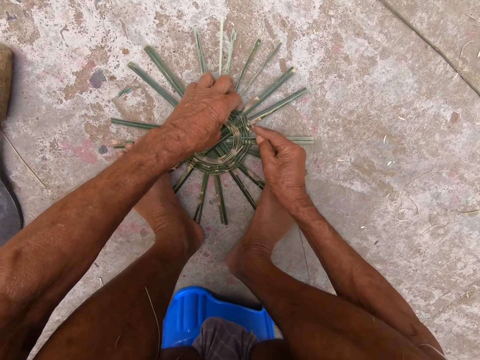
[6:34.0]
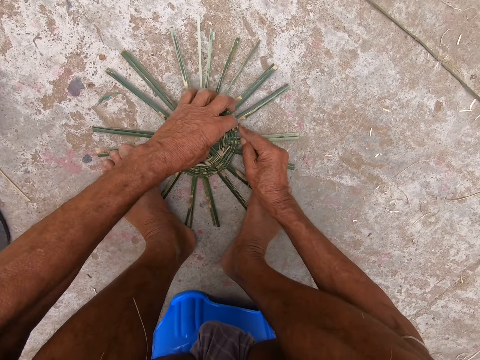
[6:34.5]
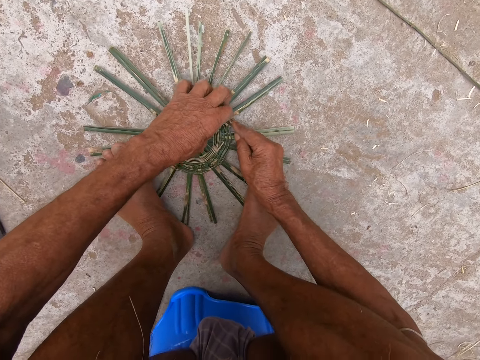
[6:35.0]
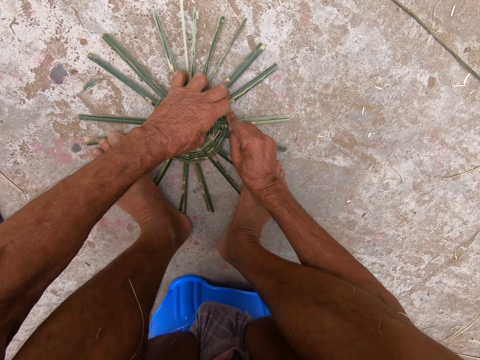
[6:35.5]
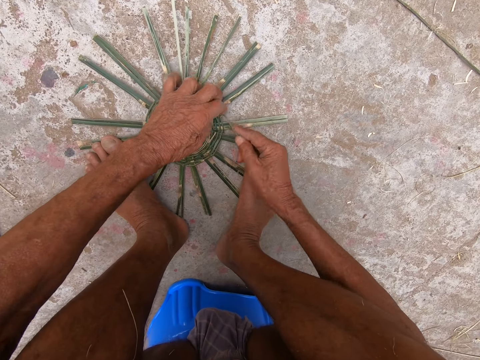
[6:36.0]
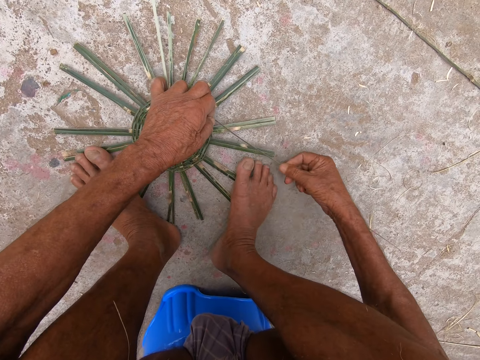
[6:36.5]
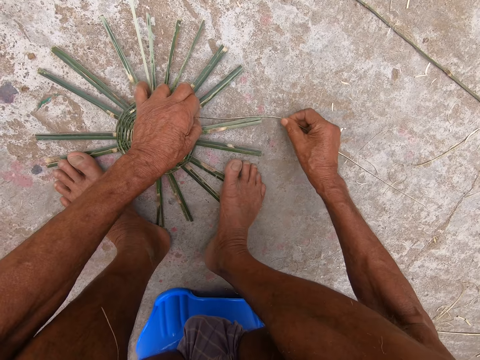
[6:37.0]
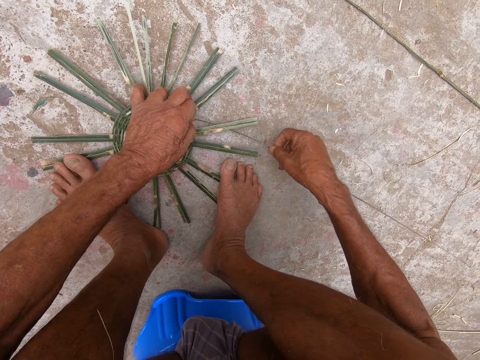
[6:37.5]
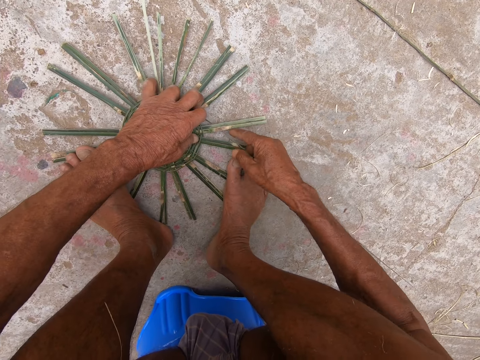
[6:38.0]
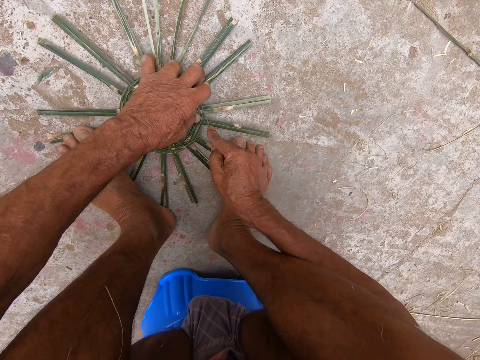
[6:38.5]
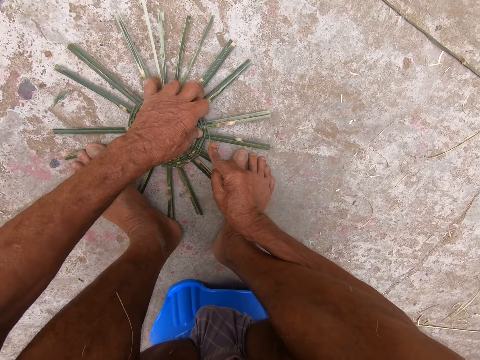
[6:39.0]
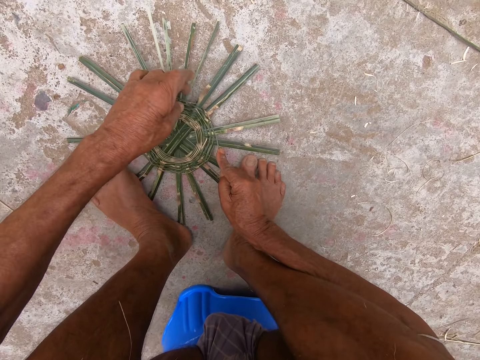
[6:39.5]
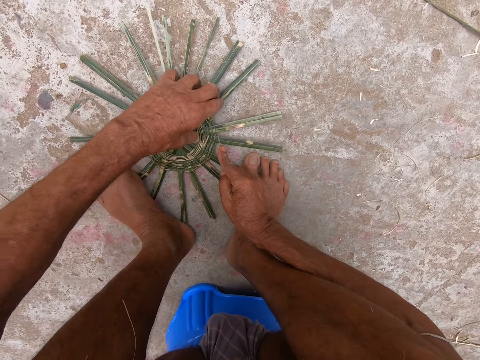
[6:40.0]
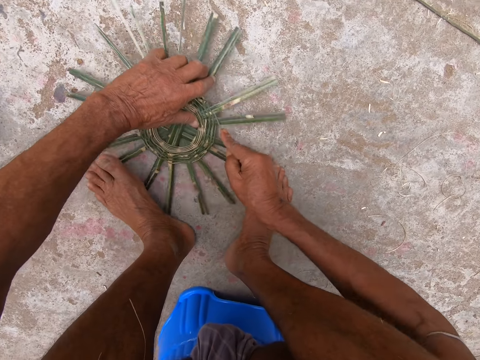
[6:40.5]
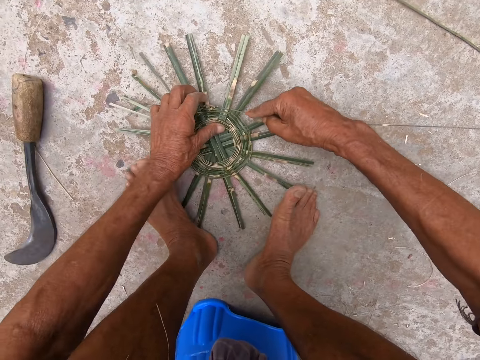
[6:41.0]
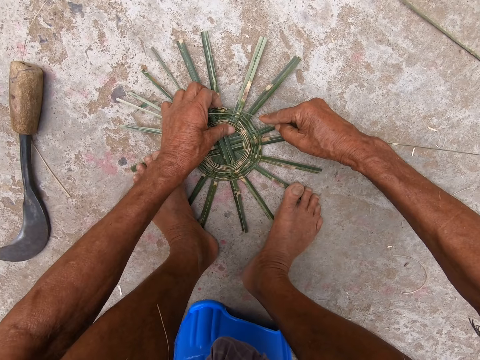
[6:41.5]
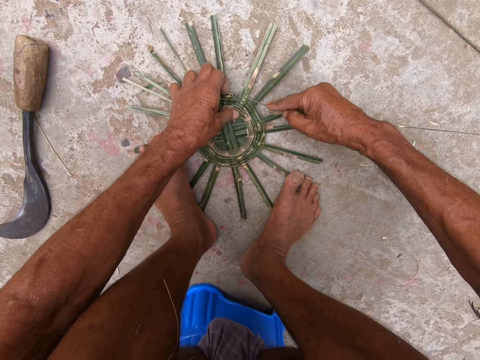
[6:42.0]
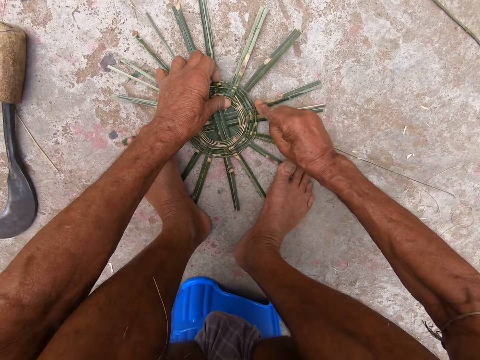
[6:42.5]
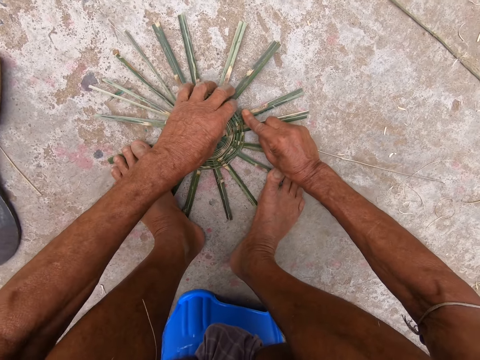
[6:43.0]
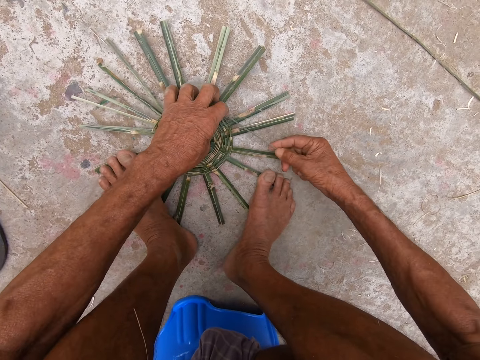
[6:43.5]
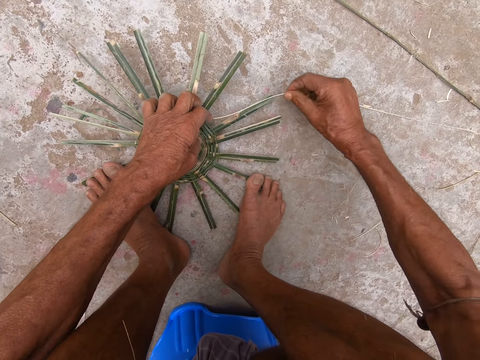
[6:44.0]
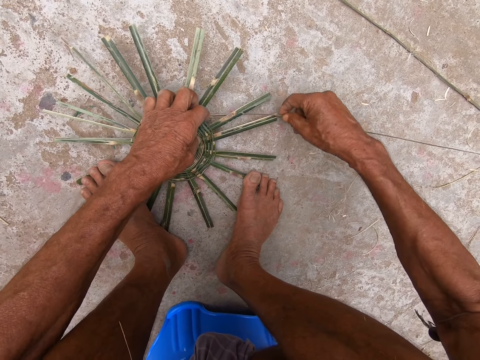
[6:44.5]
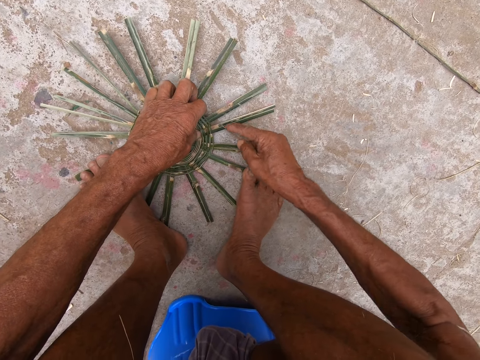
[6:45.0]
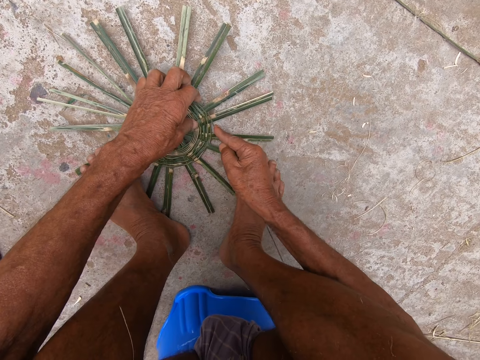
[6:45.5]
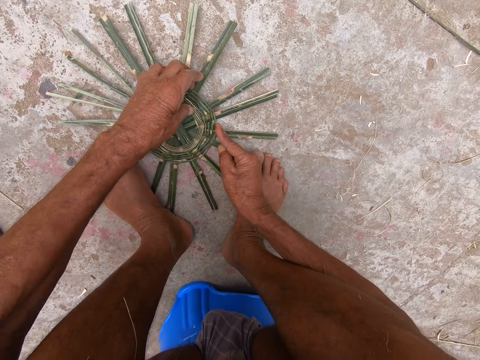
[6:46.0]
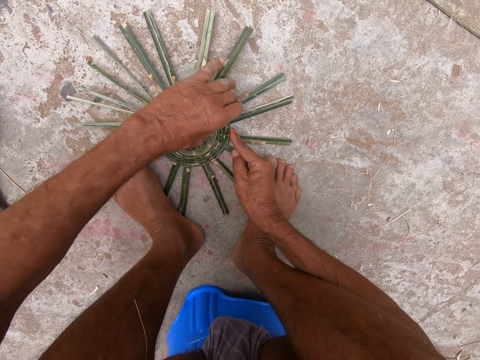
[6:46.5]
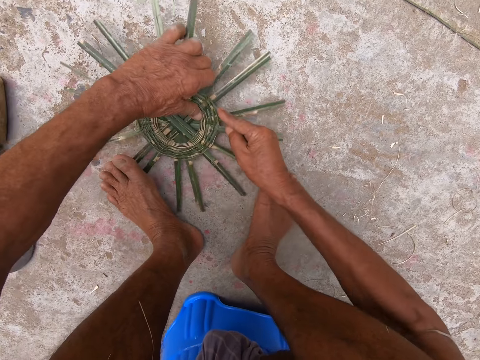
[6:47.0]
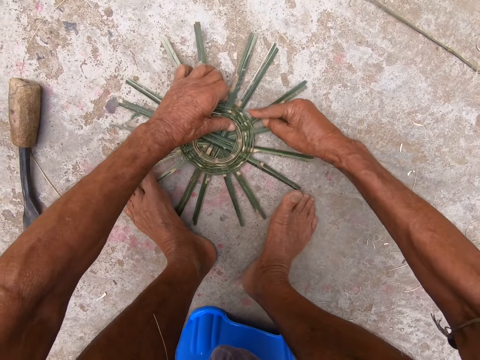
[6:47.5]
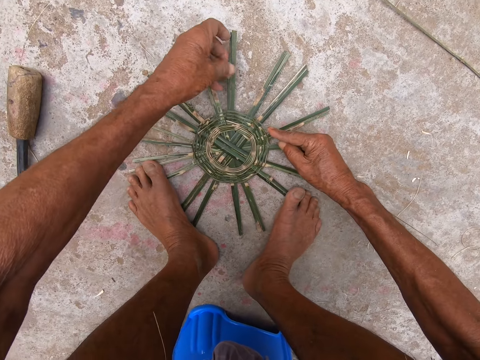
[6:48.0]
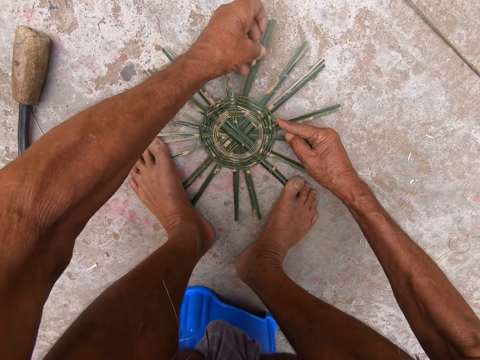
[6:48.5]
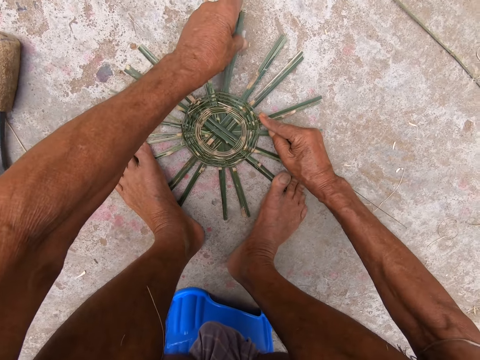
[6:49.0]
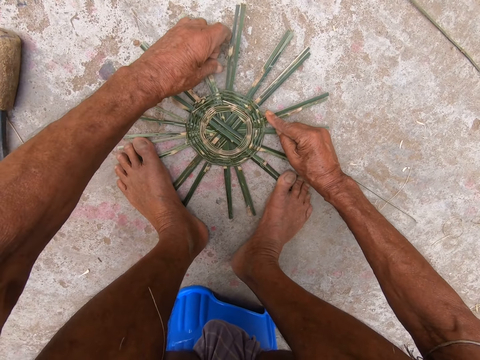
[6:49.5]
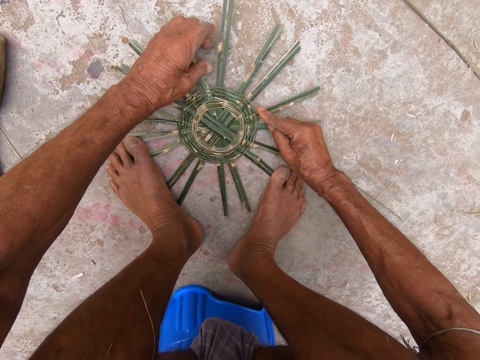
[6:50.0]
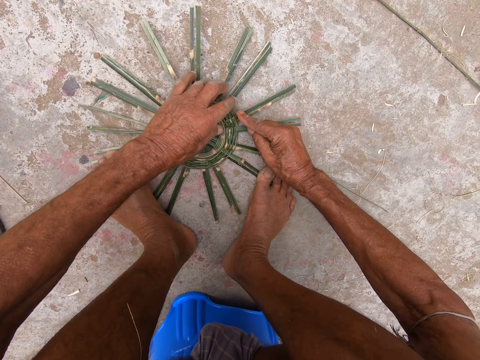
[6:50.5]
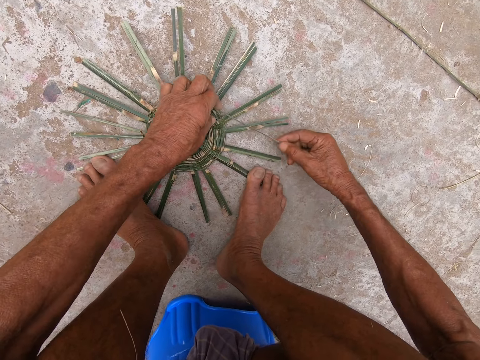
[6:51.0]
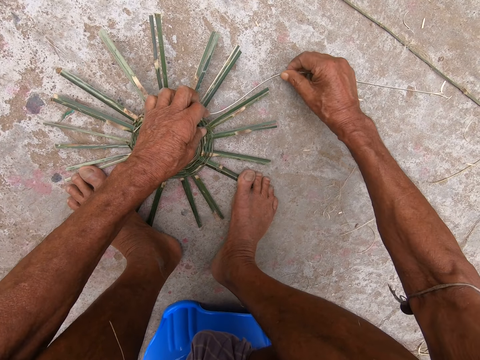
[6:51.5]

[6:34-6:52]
The camera wearer lifts the basket base from the floor with both hands. He places the basket base on the floor with both hands. He places his left leg on the basket base. He weaves the basket base on the floor with both hands. He lifts the basket base from the floor with both hands. He places the basket base on the floor with both hands. He places his left leg on the basket base. He weaves the basket base on the floor with both hands.

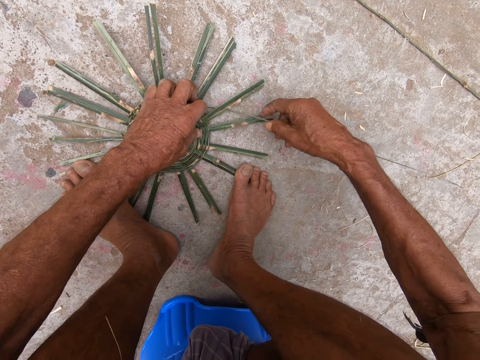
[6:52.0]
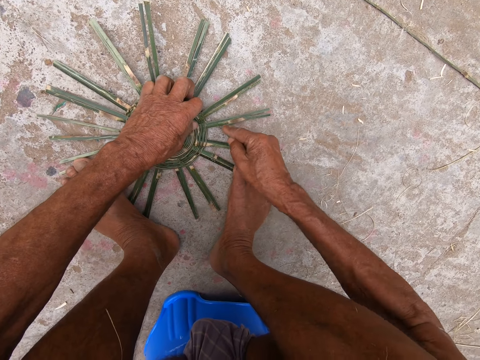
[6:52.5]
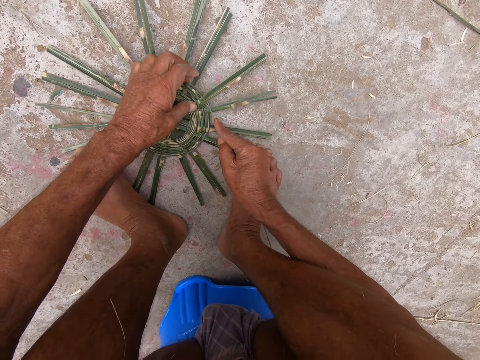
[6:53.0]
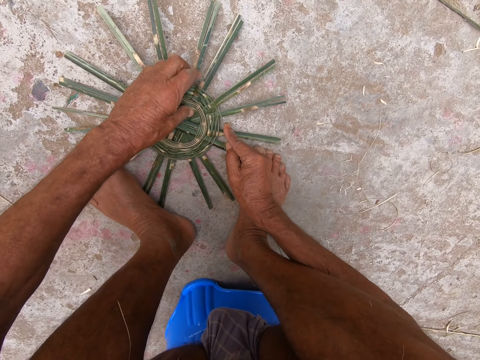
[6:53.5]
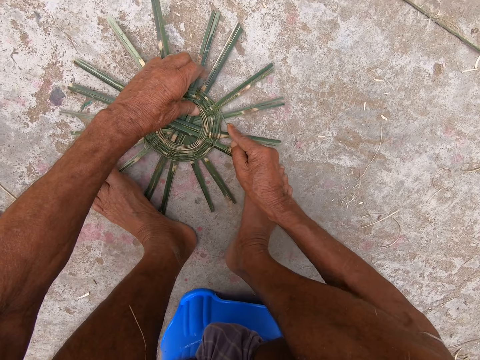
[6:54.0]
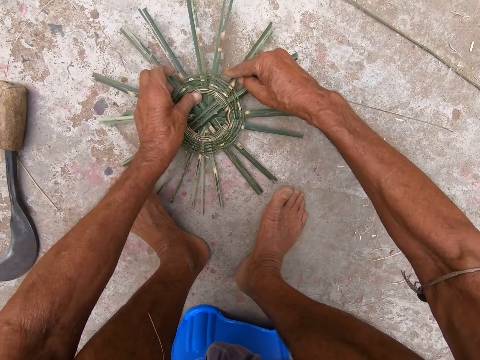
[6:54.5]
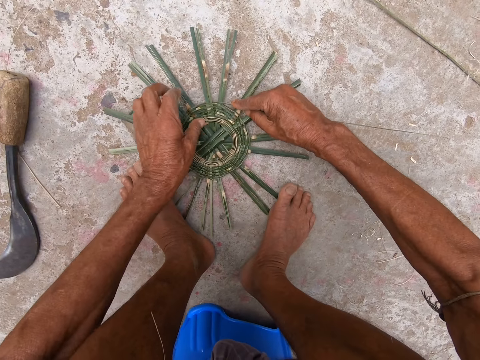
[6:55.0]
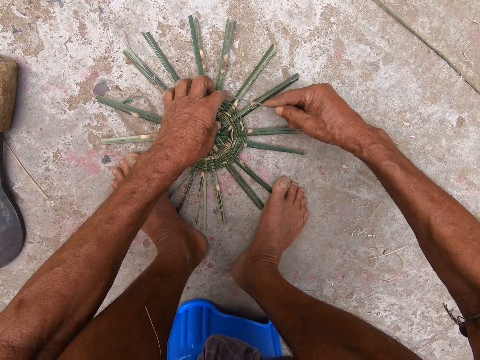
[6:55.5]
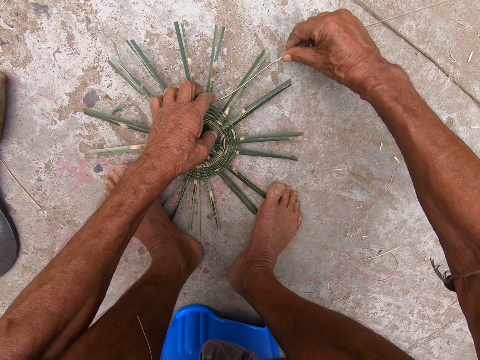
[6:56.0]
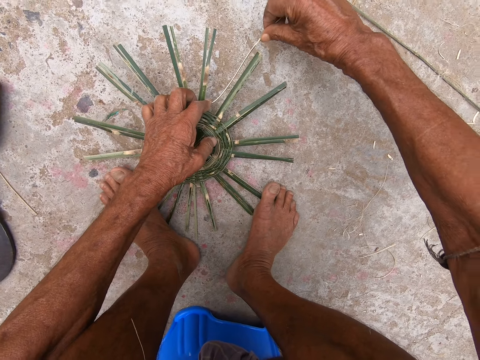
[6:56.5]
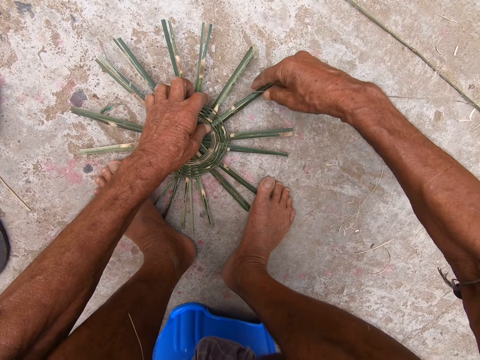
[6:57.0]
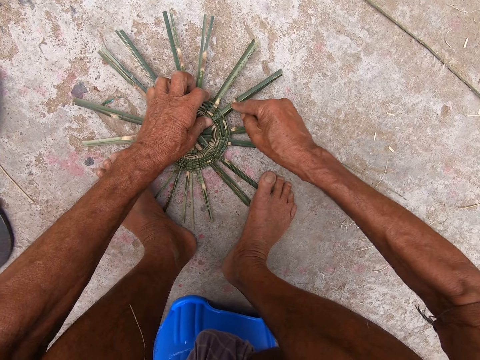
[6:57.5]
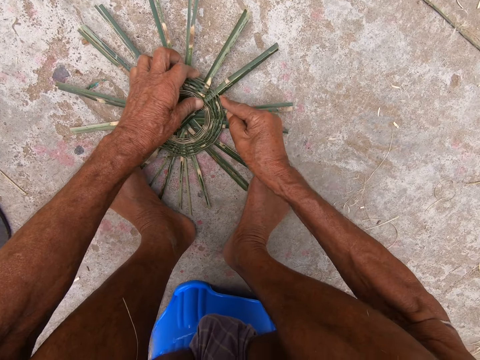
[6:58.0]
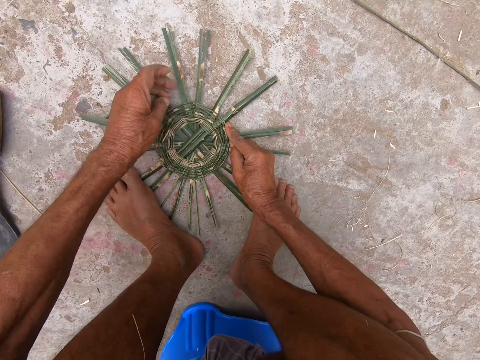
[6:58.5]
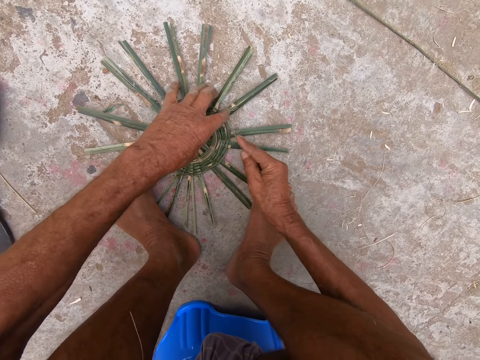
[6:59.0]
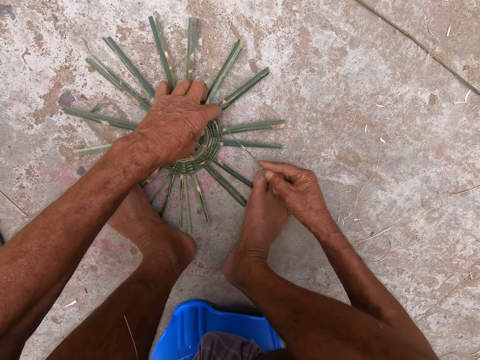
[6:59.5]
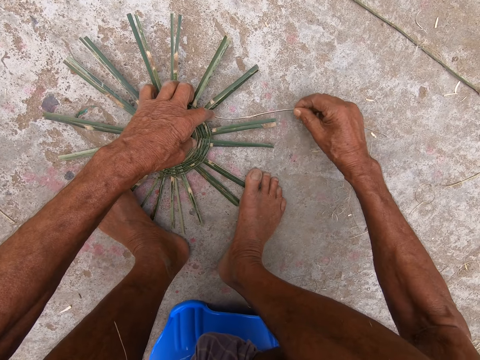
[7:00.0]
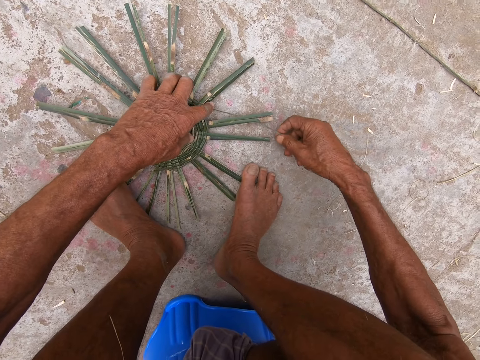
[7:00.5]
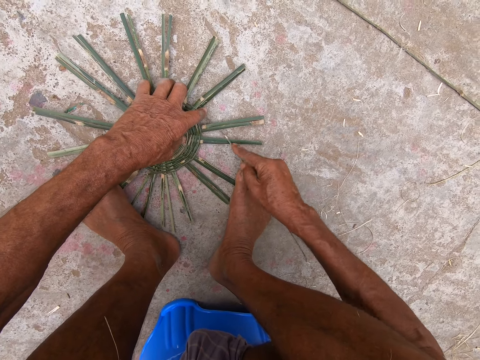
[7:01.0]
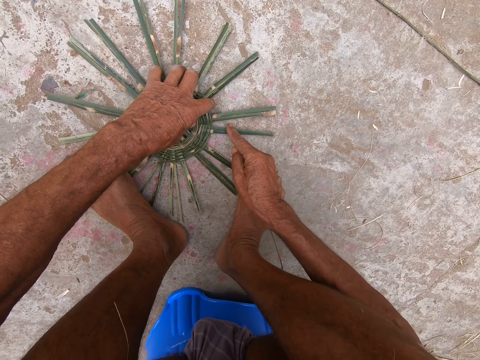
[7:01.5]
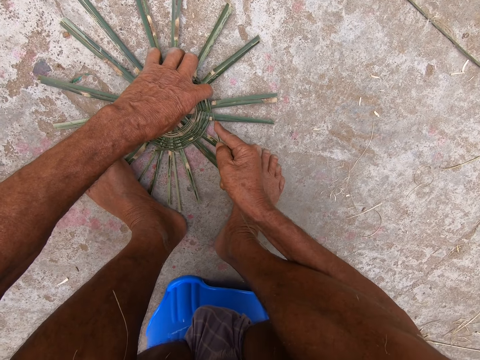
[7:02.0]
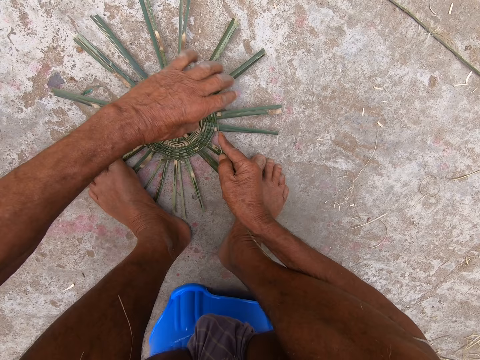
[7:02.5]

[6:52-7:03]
The camera wearer lifts the basket base from the floor with both hands. He places the basket base on the floor with both hands. He places his left leg on the basket base. He weaves the basket base on the floor with both hands.
